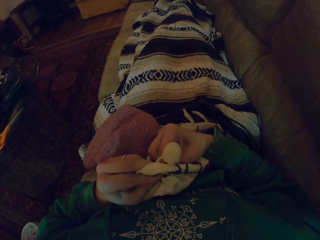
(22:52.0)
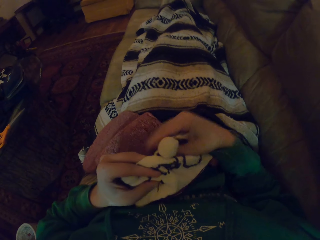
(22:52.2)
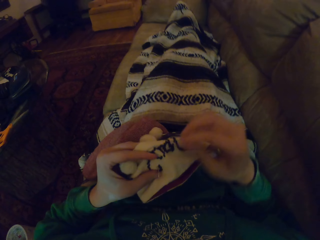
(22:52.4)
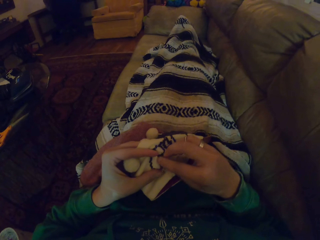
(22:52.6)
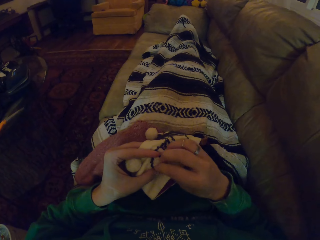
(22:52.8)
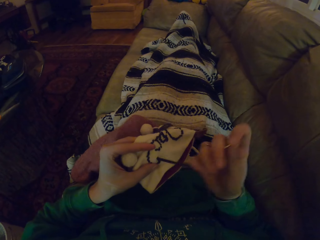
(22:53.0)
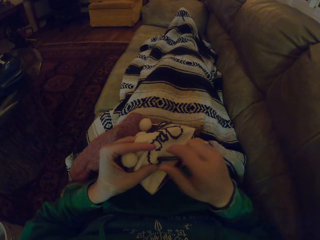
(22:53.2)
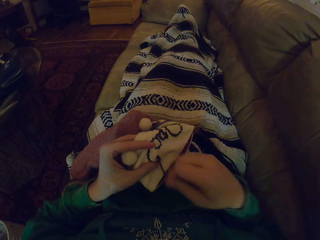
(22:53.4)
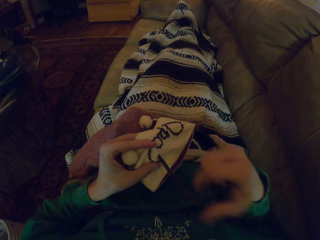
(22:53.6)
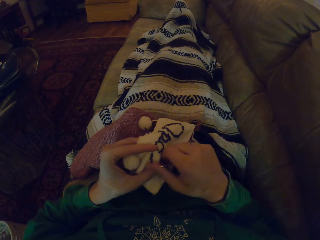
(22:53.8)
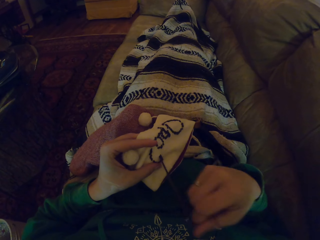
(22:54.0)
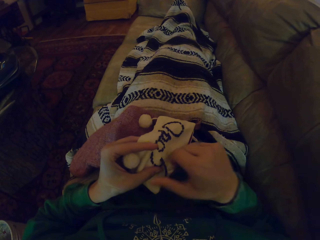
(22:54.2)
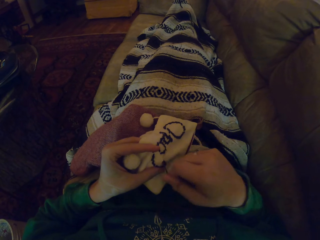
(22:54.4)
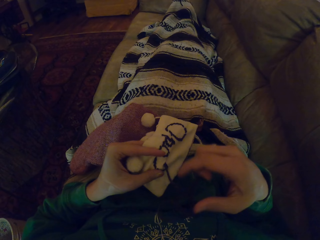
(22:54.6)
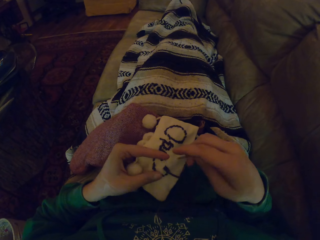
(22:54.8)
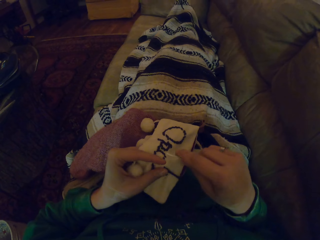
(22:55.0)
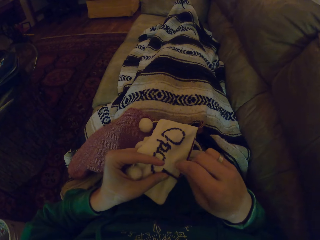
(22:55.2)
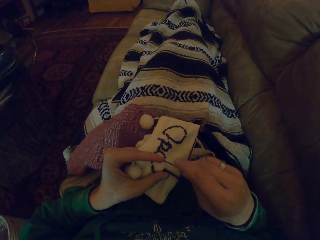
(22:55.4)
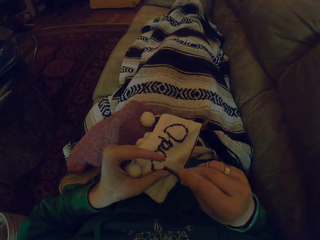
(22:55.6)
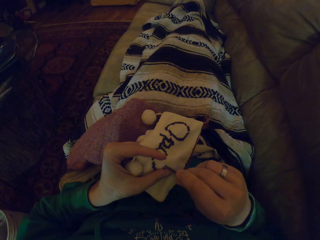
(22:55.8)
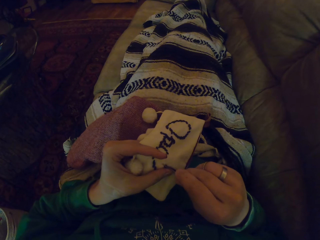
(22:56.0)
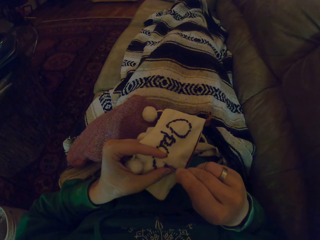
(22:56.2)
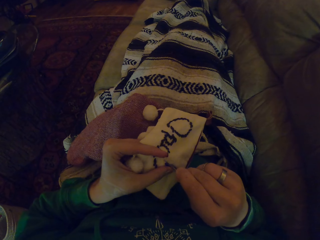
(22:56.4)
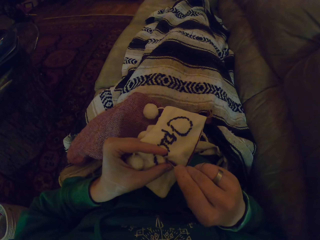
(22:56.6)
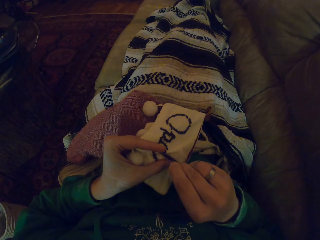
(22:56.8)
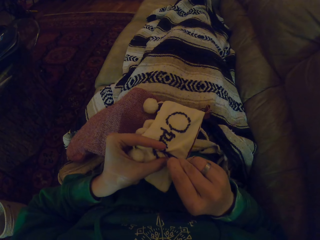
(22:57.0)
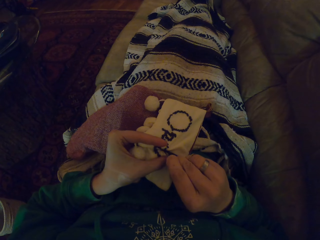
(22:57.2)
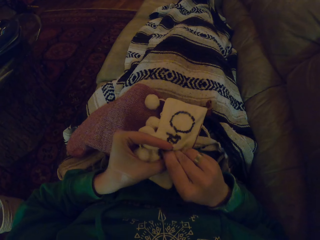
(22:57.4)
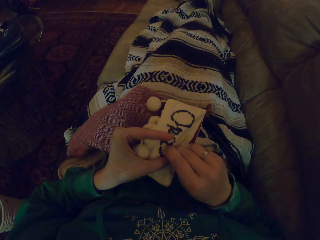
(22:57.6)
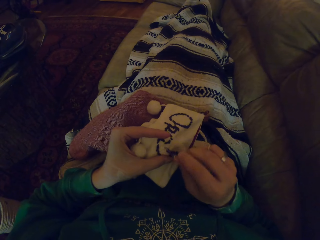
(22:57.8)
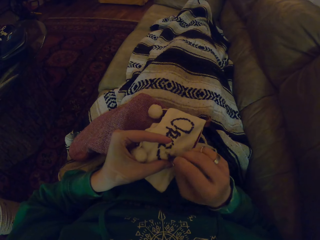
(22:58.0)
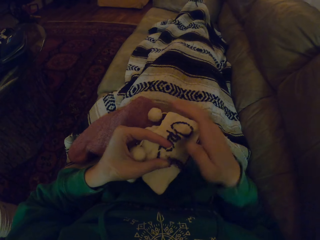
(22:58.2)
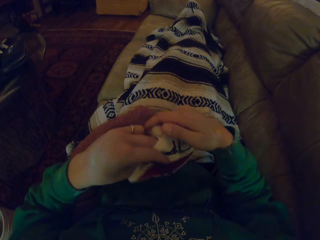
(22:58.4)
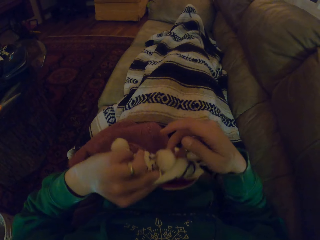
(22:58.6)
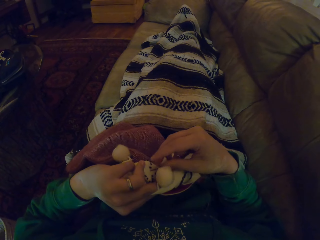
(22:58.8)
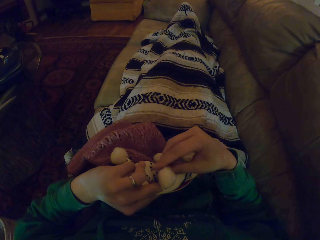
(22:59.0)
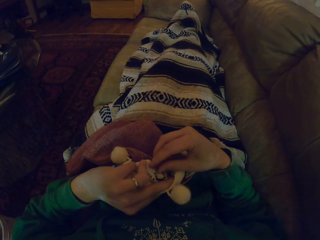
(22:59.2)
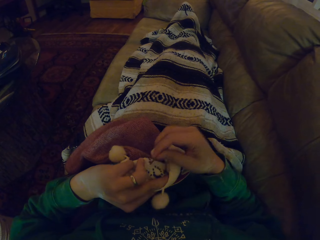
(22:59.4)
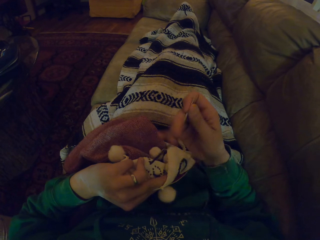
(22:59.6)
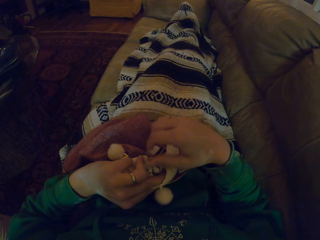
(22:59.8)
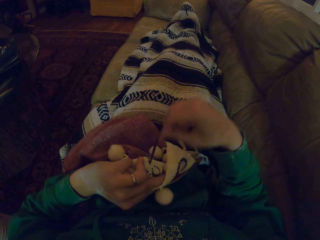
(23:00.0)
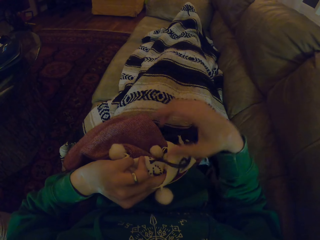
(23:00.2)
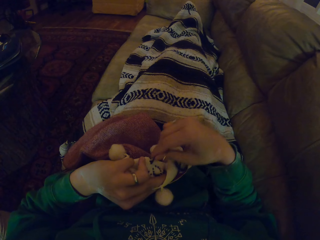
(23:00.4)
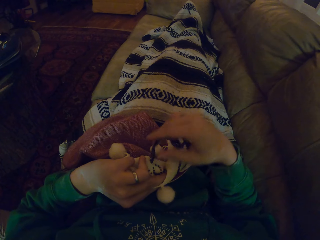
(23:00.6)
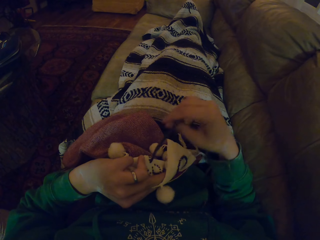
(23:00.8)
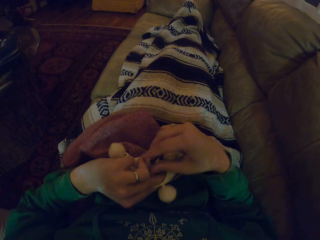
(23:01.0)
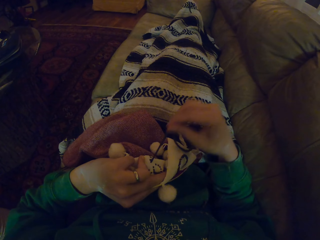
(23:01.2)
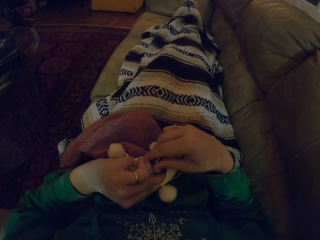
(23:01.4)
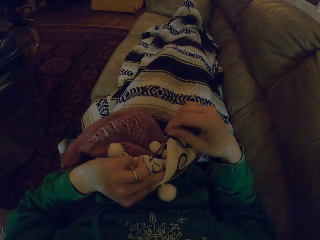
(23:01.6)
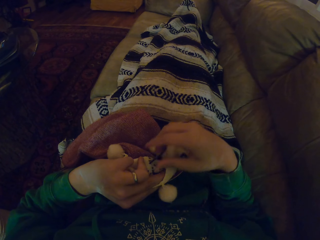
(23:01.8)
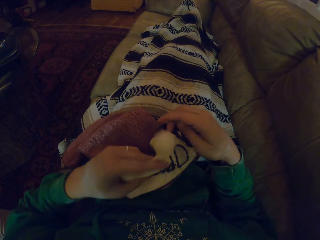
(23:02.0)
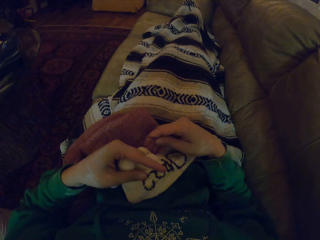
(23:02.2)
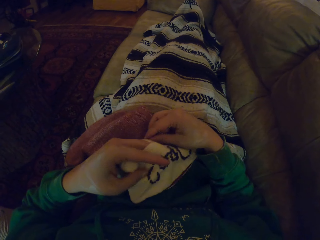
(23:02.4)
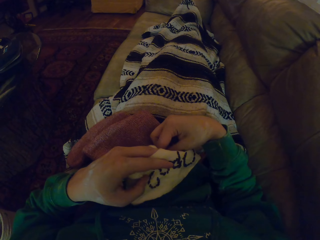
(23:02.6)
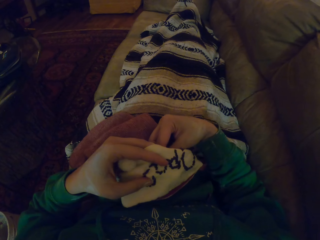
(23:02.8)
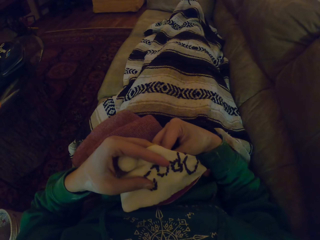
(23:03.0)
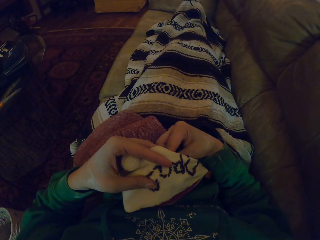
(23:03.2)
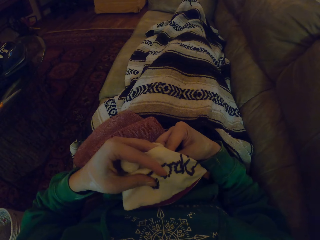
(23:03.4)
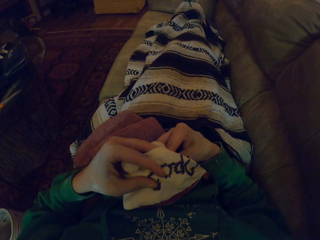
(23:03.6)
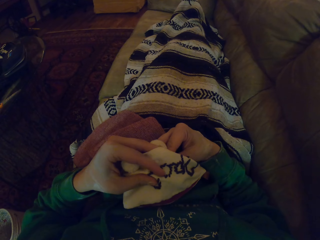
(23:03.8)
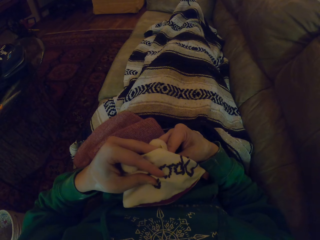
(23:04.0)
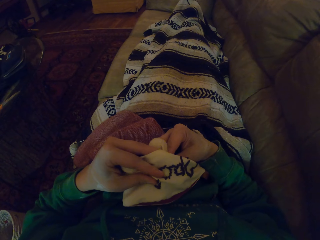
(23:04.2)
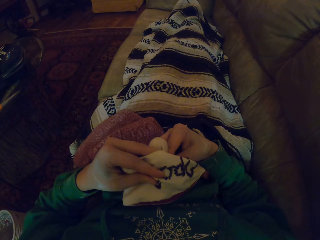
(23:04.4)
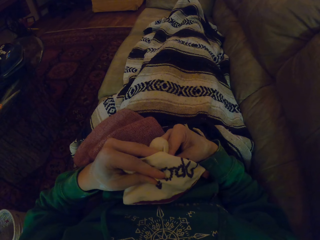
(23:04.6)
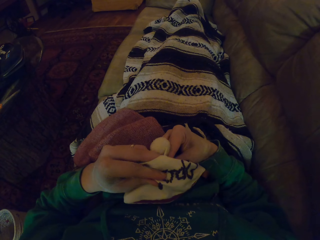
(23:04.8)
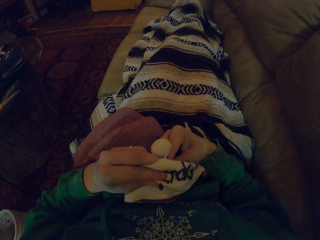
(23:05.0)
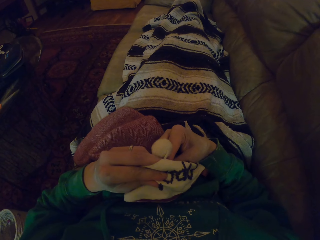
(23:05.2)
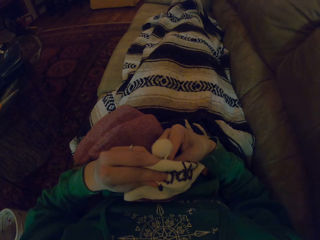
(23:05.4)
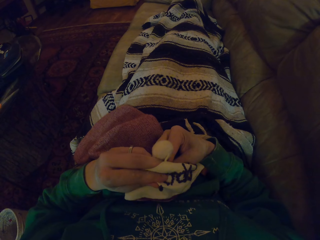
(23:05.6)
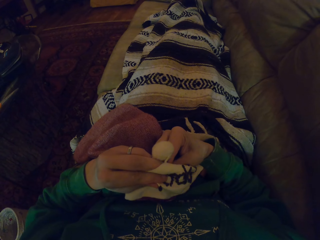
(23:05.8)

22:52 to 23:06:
The camera wearer pulls the thread. They knit the garment. They turn the garment. They pull the thread. They turn the garment. They knit the garment.

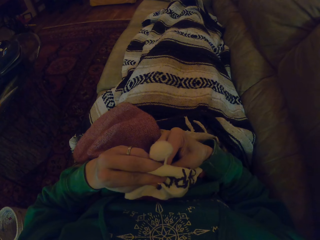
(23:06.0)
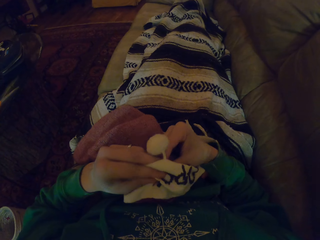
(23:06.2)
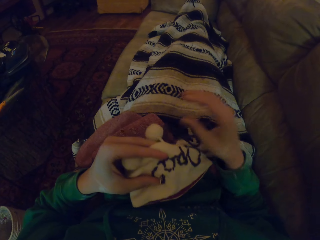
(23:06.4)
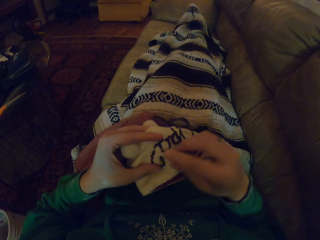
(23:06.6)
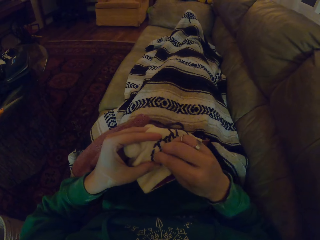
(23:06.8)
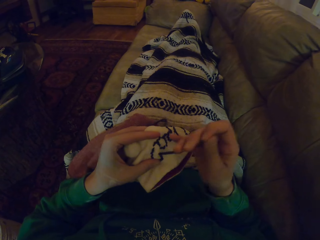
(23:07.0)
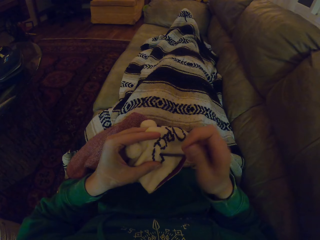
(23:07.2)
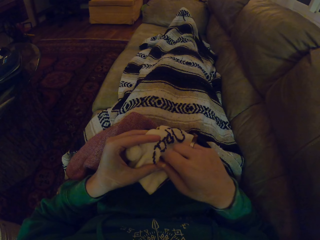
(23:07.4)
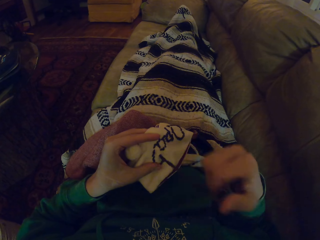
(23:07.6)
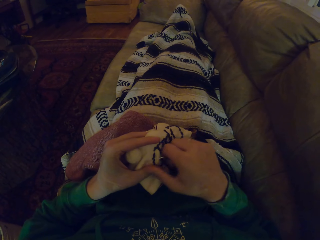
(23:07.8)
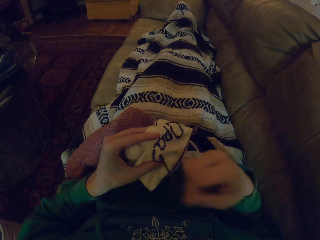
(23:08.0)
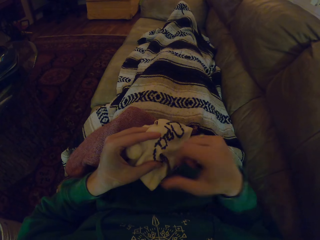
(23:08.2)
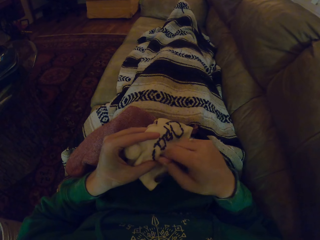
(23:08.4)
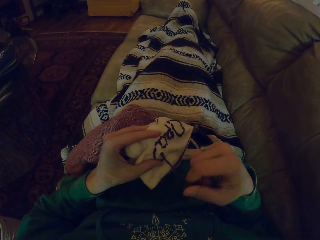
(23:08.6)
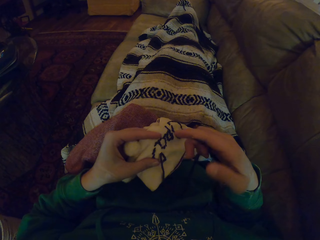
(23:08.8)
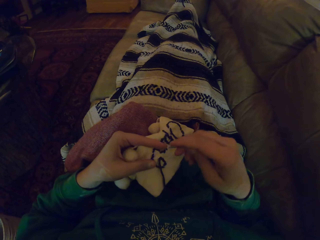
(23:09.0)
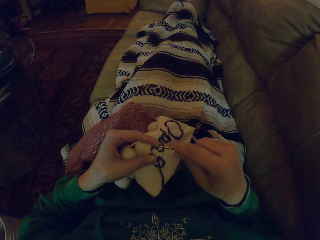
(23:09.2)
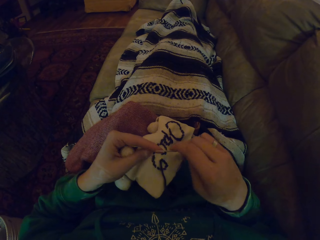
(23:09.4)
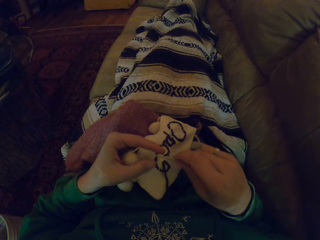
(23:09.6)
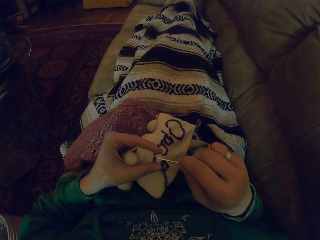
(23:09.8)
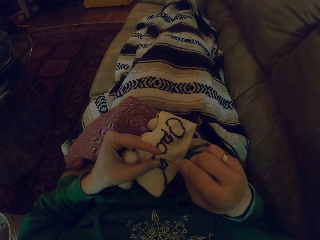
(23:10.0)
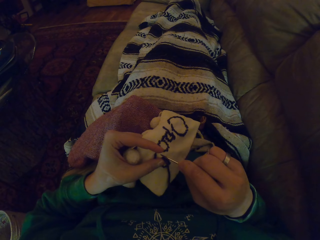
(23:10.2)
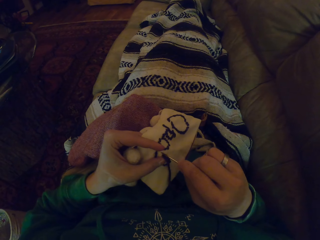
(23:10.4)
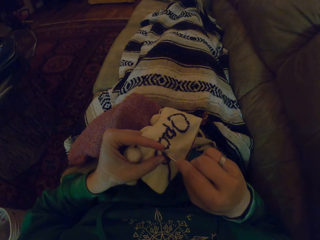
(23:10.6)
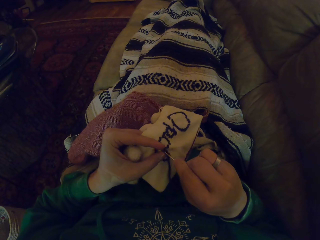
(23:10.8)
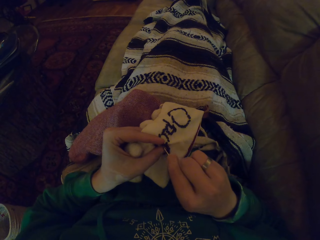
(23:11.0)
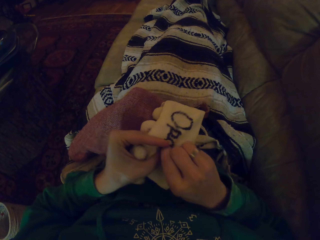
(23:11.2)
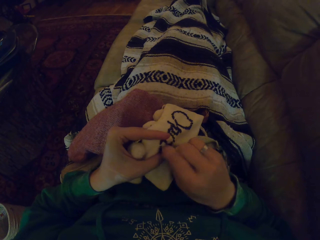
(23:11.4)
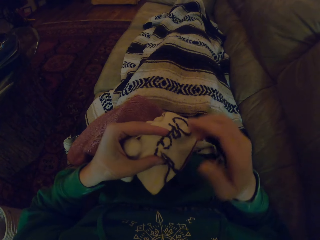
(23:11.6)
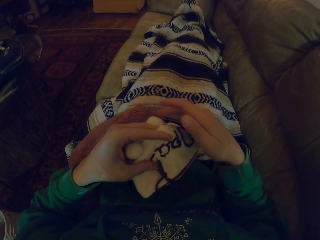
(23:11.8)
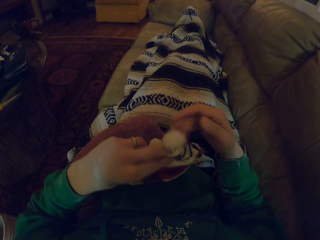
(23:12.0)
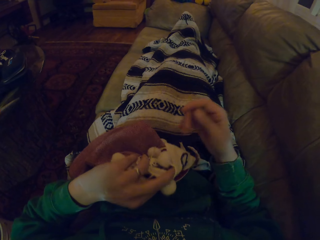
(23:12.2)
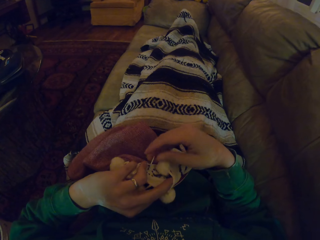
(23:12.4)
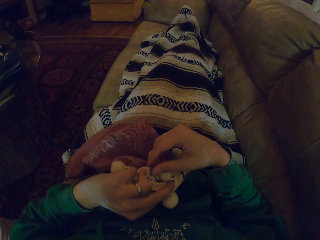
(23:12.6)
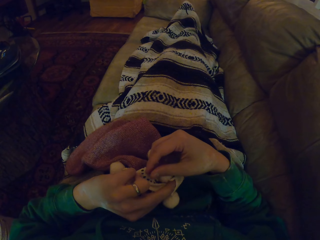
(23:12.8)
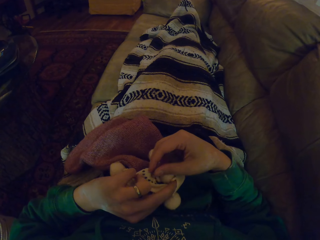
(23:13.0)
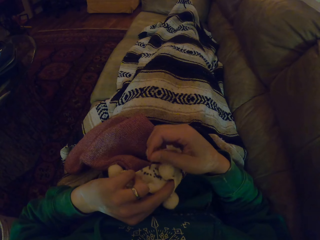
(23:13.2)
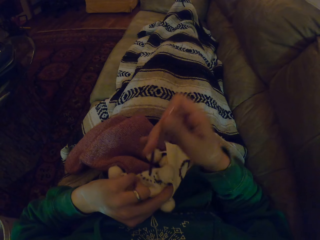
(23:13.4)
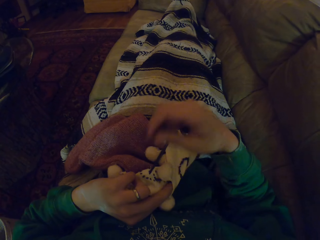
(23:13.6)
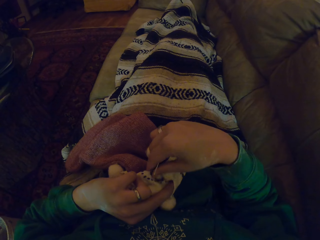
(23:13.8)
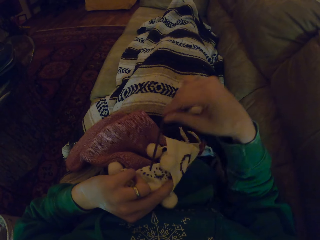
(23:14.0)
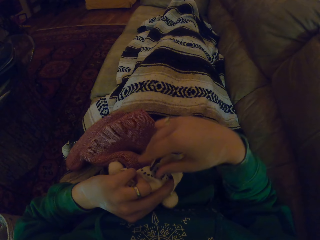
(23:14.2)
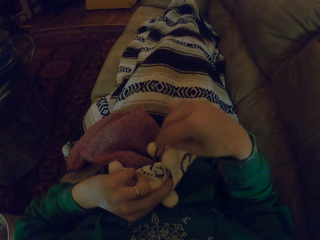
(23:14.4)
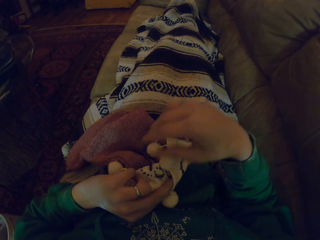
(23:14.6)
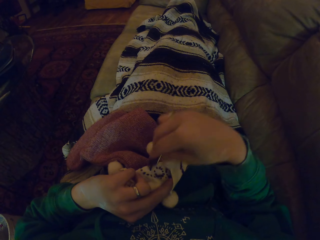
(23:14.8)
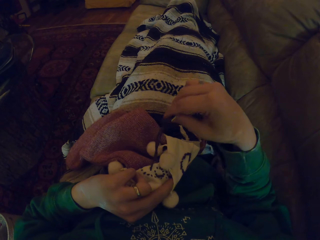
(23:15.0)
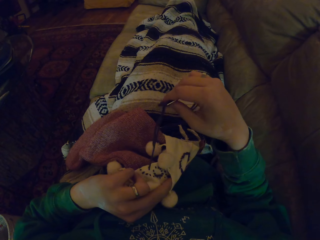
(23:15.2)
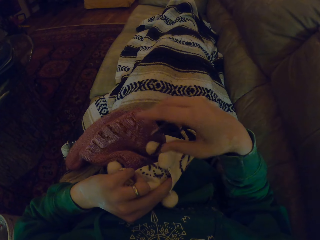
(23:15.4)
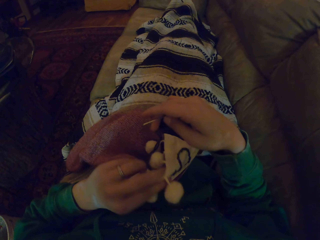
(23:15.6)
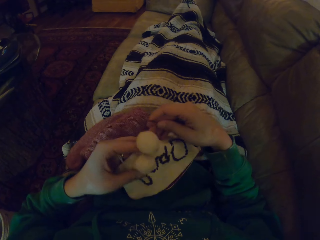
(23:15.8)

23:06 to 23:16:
The camera wearer pulls the thread. They straighten the garment. They knit the garment. They turn the garment. They pull the thread.
